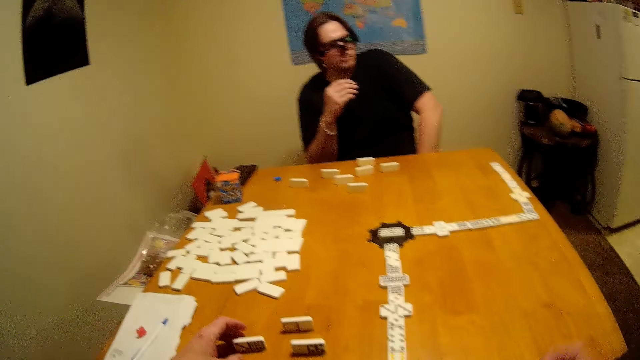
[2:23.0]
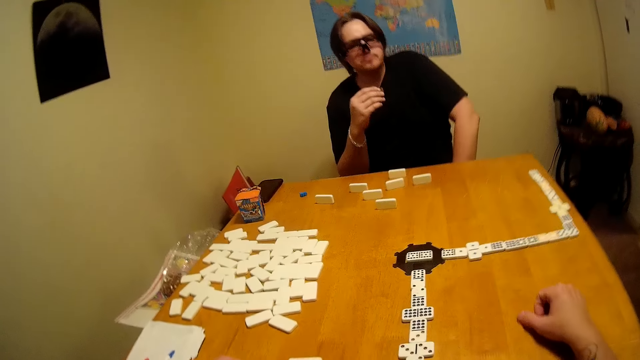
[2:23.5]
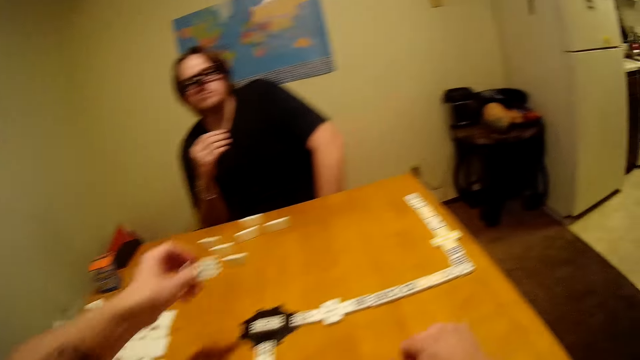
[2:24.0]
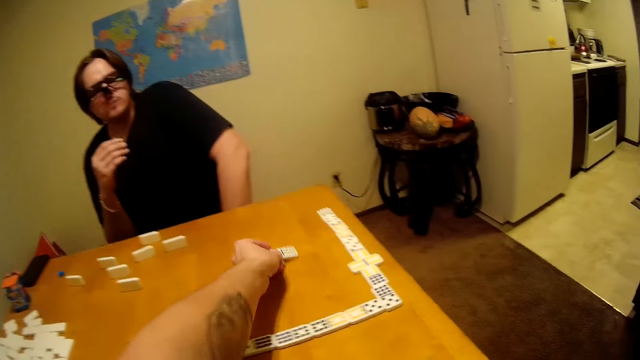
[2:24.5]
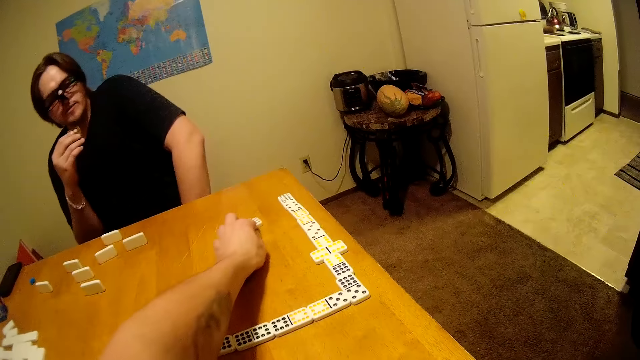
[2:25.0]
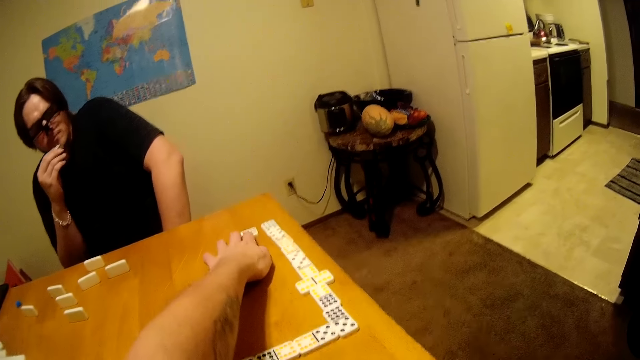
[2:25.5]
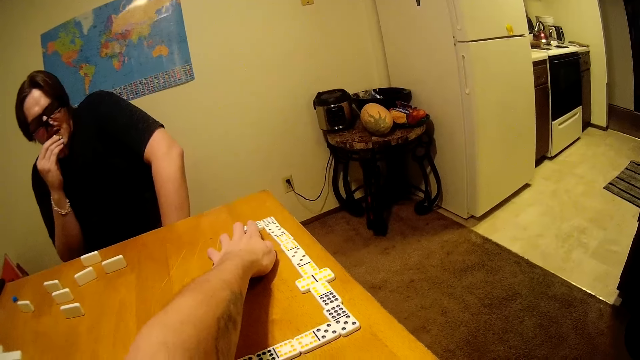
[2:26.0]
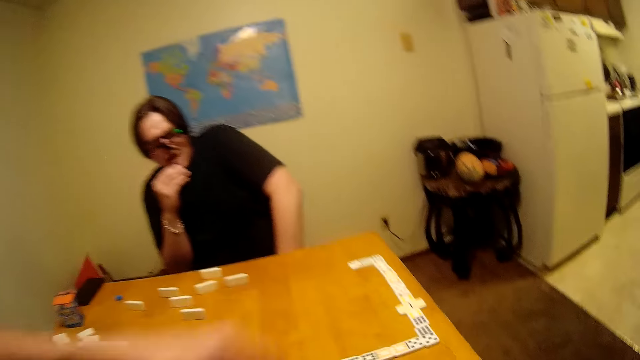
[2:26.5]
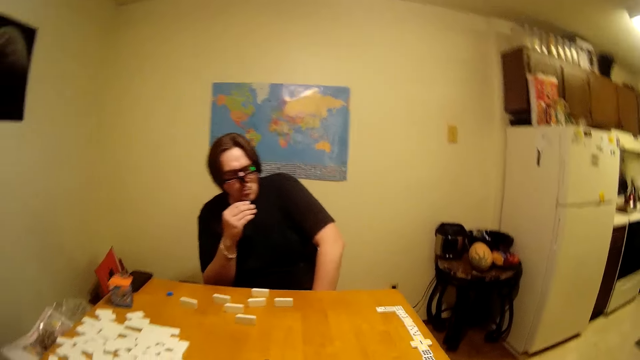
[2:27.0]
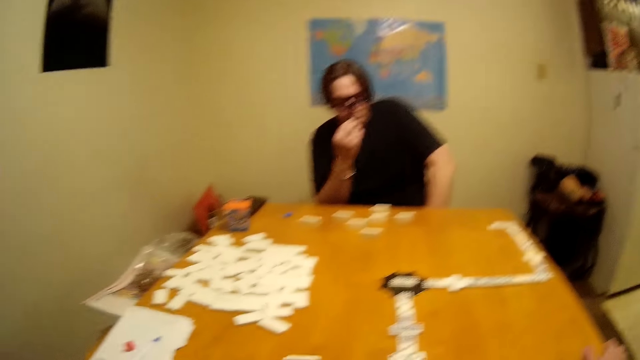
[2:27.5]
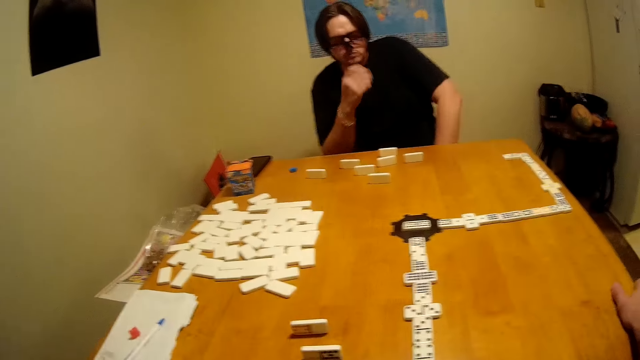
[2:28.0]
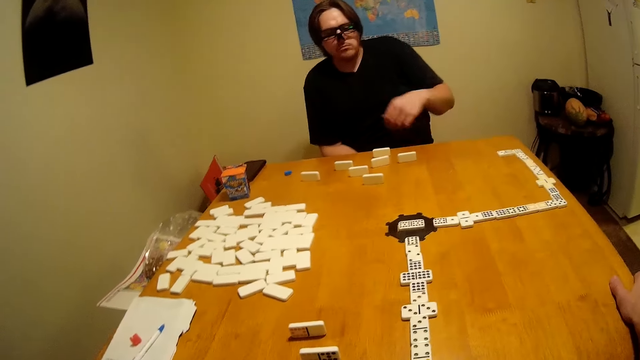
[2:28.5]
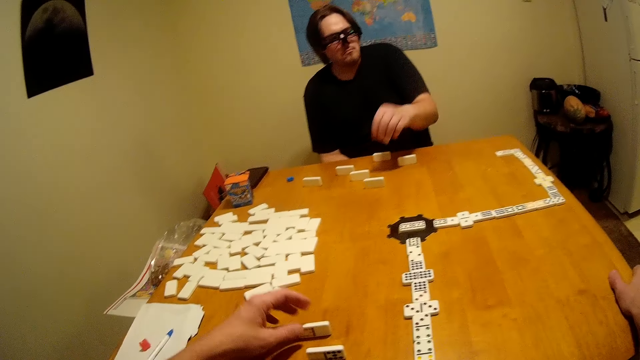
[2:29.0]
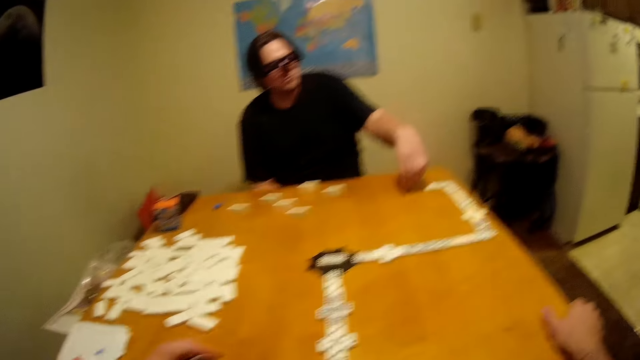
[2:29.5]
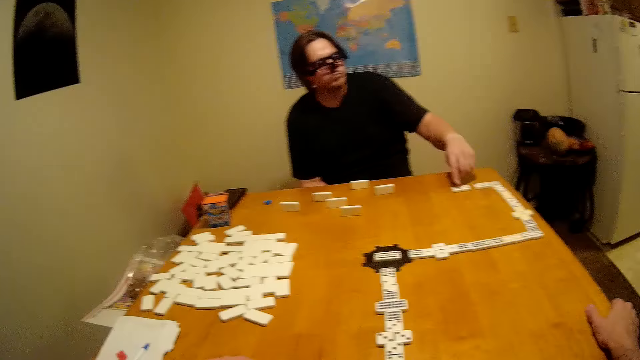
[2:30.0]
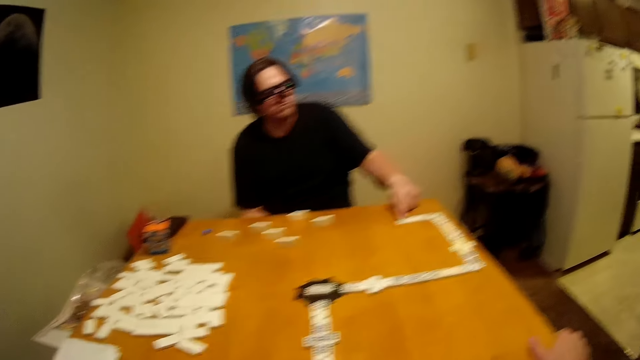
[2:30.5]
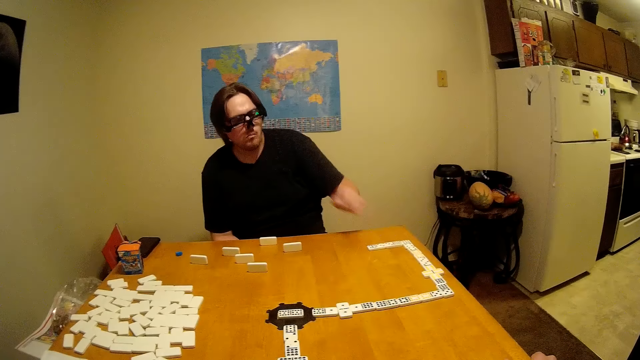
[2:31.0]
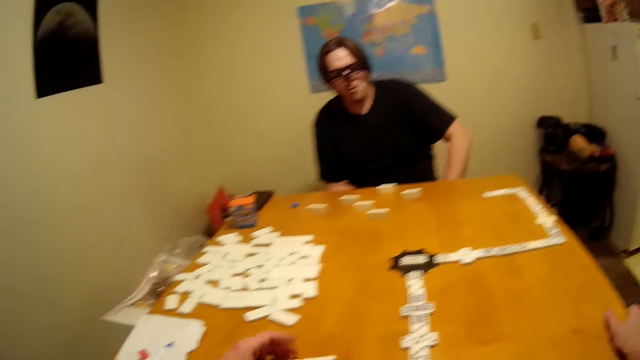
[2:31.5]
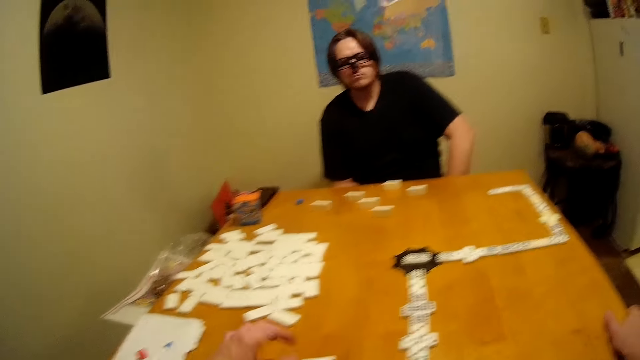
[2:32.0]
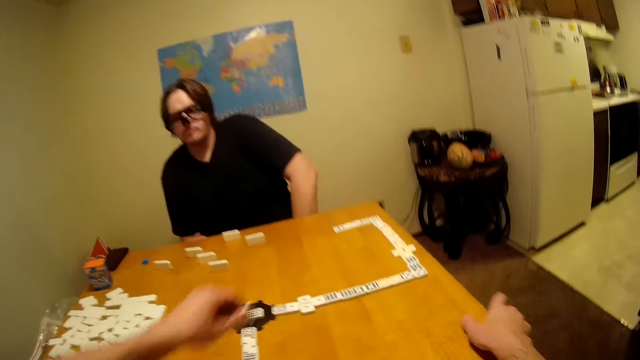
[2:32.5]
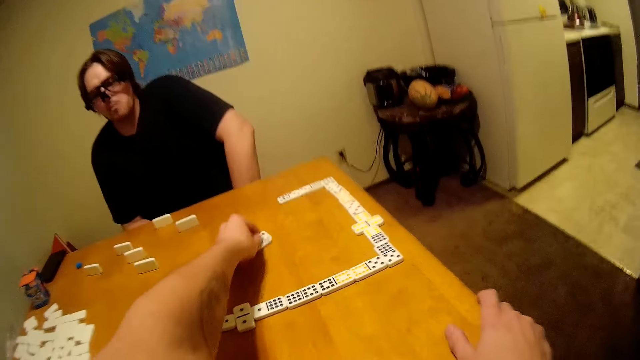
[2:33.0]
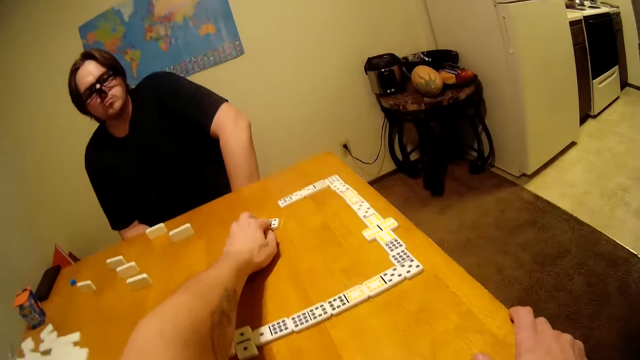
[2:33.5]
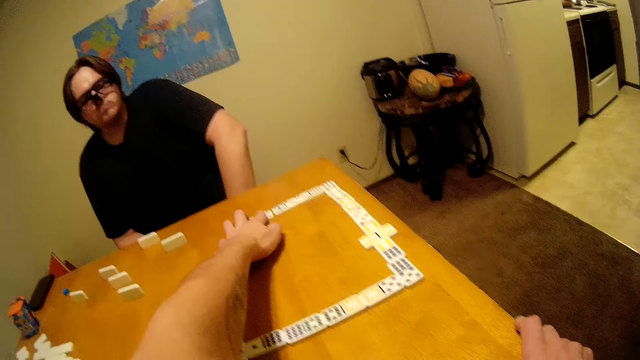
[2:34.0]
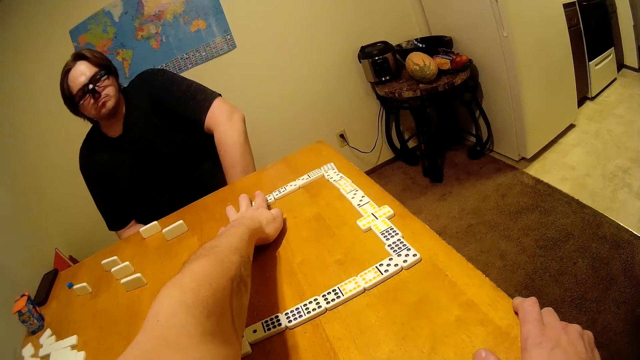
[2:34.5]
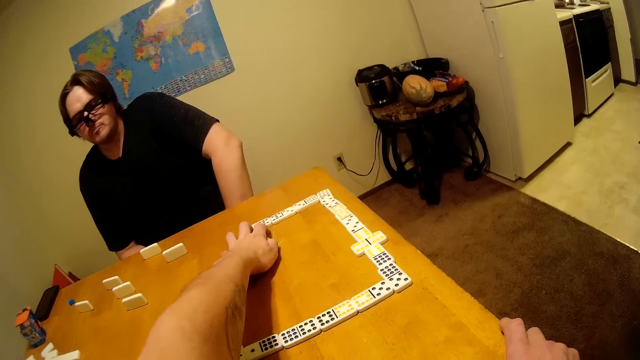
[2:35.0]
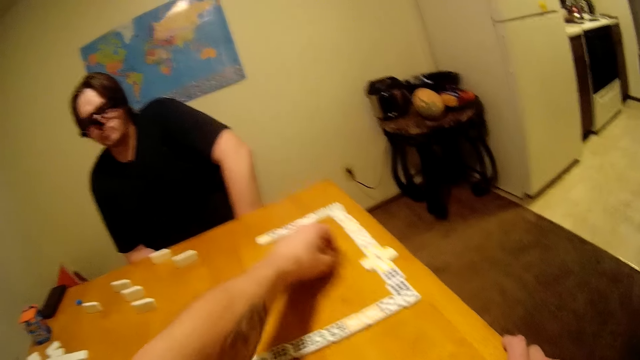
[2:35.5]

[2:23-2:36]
The camera wearer stands, moves a domino, and plays a puzzle game on the table. They sit down. A person takes a dice piece and moves a domino. The camera wearer moves a domino, stands, and takes a dice piece. The person plays the puzzle game and puts a hand on the lap. The camera wearer shows gestures with hands. They move a domino and play the puzzle game with the person.

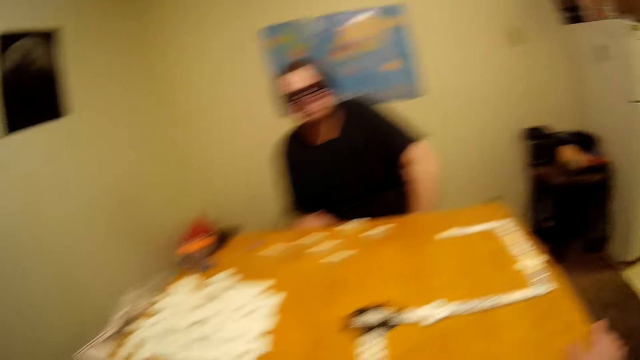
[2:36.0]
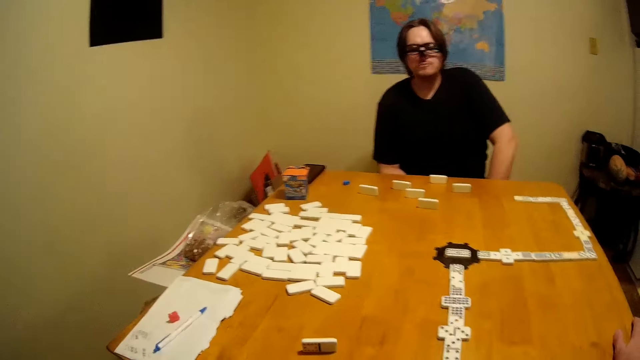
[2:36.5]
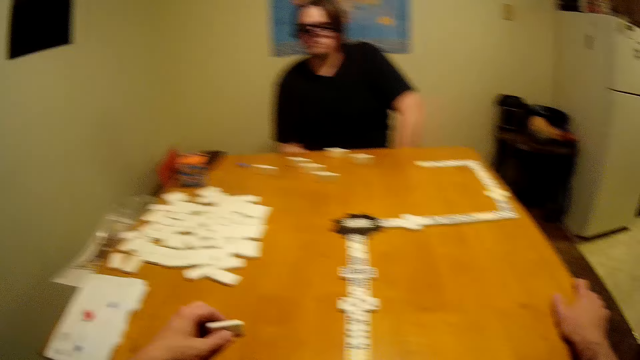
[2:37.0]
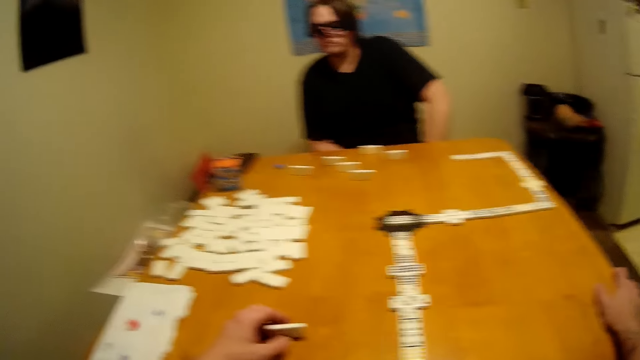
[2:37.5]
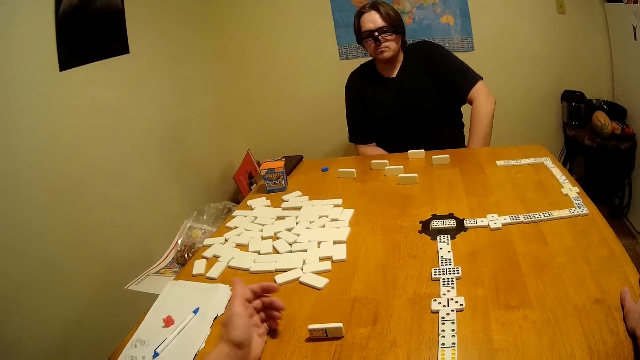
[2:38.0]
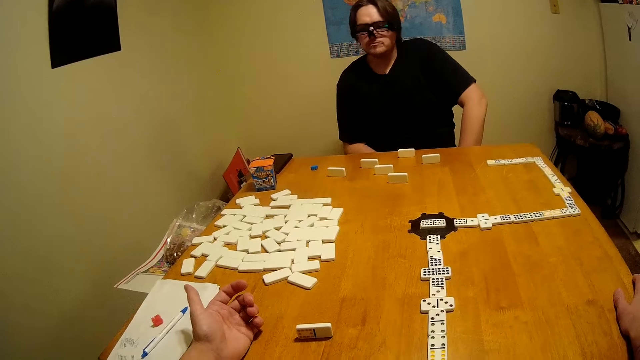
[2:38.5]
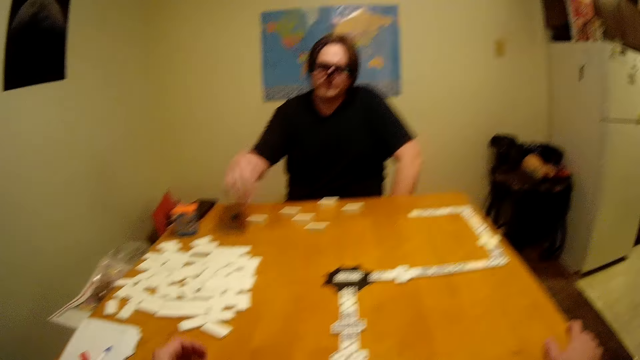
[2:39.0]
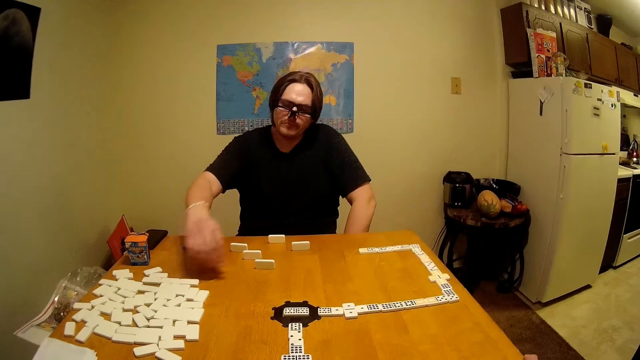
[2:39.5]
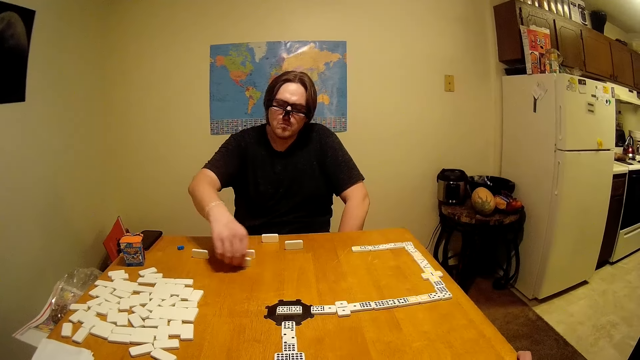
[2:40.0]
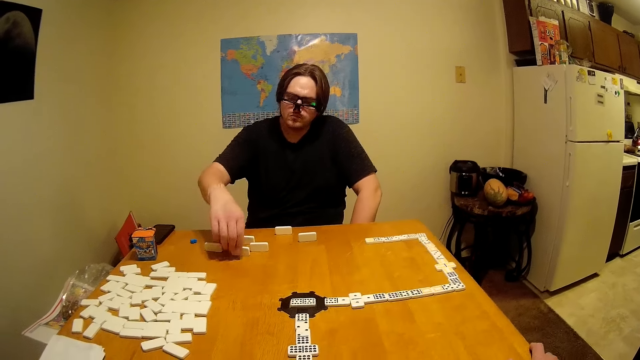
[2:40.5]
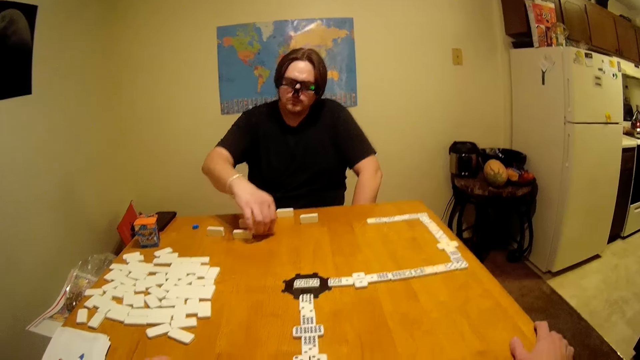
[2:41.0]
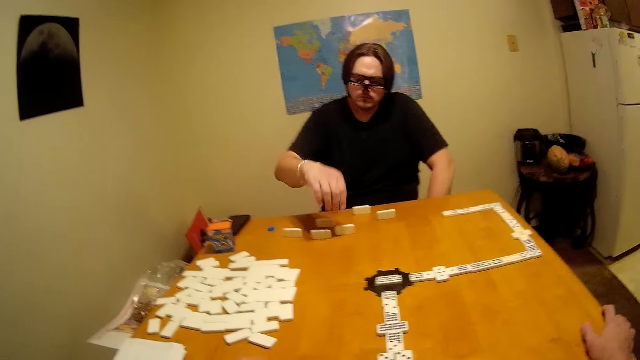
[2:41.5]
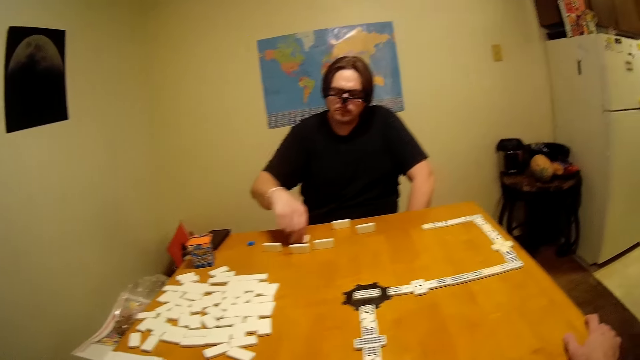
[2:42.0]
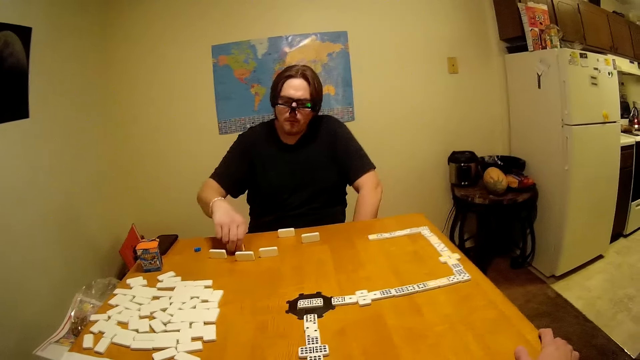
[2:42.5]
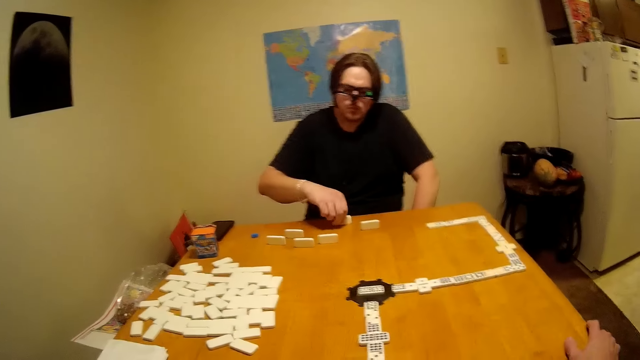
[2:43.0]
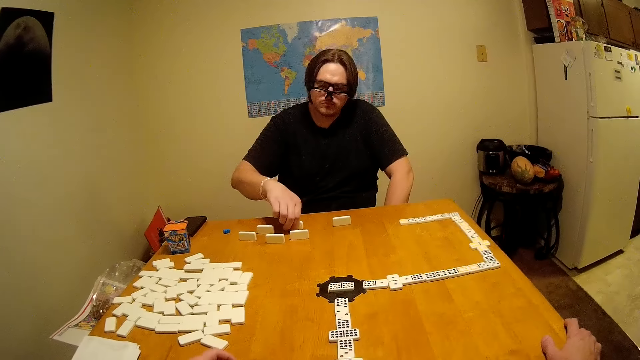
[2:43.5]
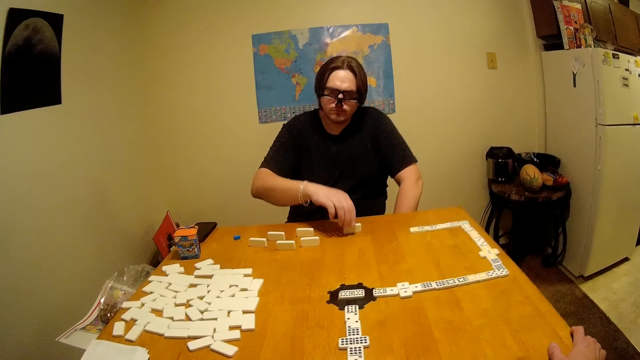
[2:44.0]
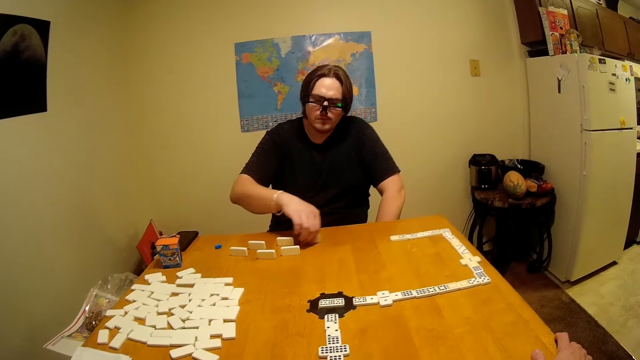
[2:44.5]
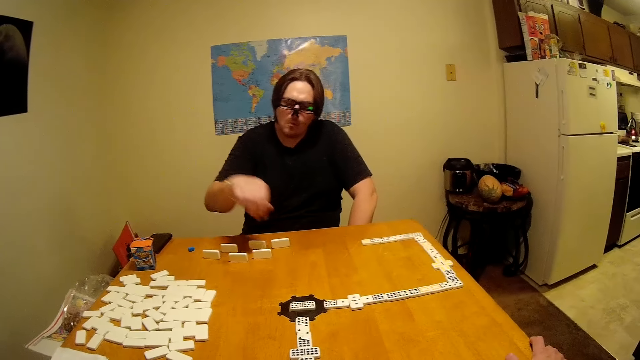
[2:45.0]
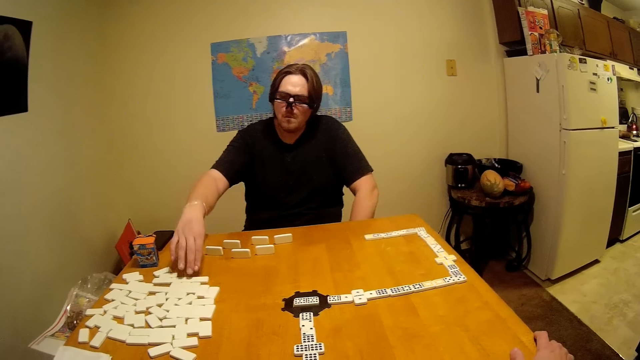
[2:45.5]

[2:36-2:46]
The camera wearer sits down, touches a dice piece, and removes the hand from the dice piece. A person moves a domino, takes a dice piece, and arranges dice pieces on the table. The person moves the domino repeatedly.
